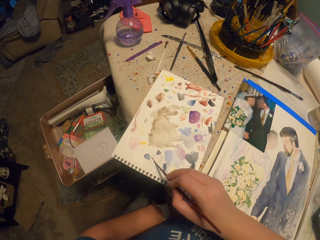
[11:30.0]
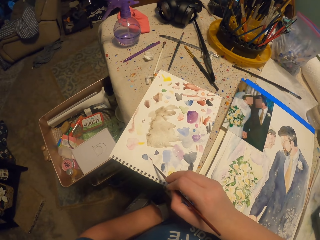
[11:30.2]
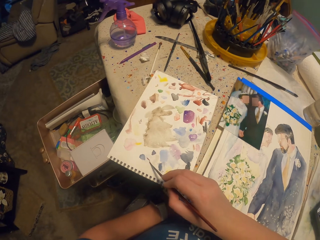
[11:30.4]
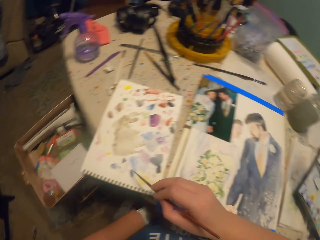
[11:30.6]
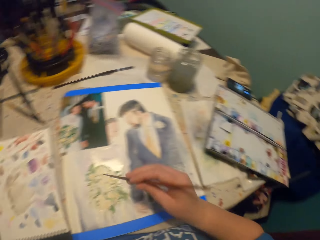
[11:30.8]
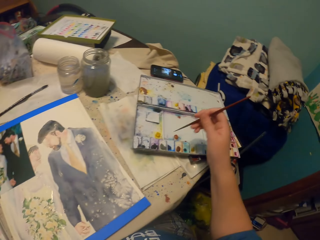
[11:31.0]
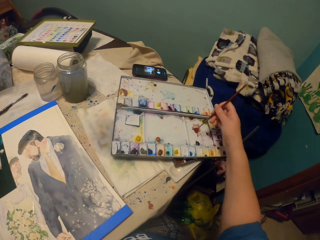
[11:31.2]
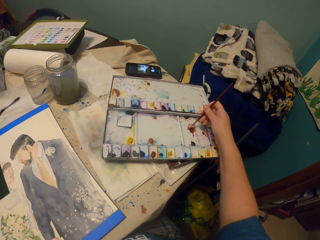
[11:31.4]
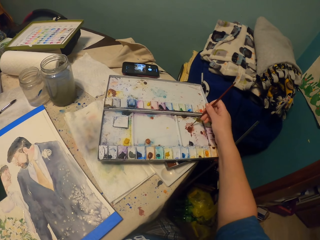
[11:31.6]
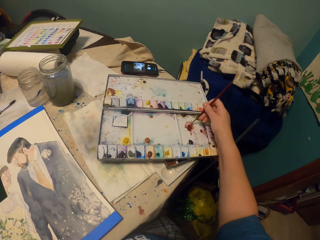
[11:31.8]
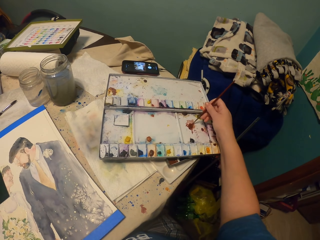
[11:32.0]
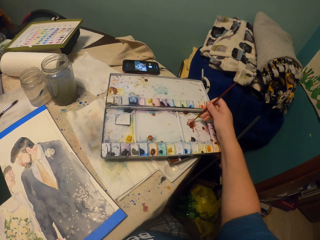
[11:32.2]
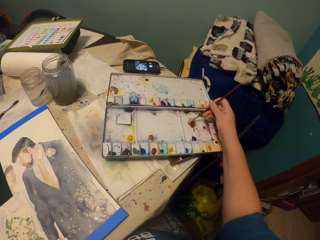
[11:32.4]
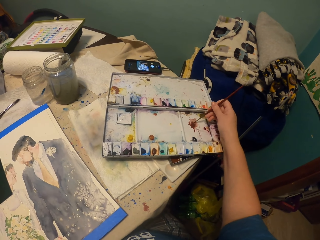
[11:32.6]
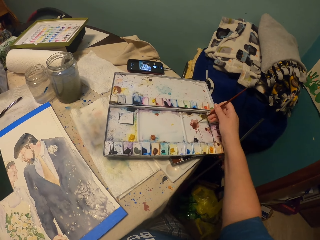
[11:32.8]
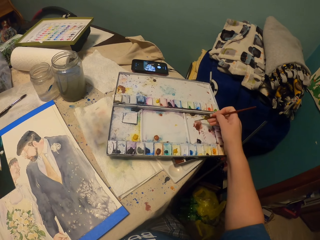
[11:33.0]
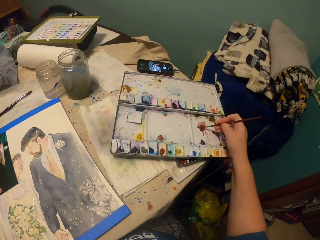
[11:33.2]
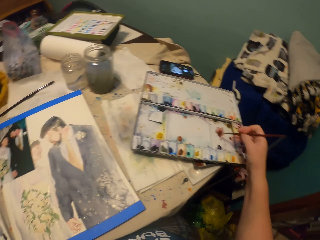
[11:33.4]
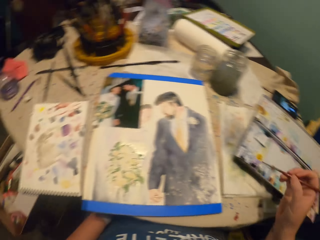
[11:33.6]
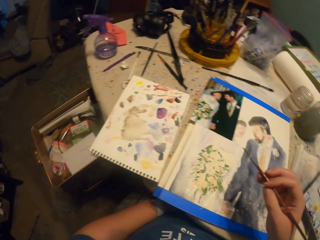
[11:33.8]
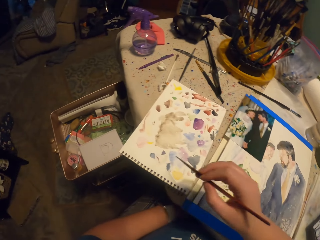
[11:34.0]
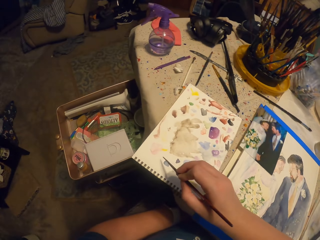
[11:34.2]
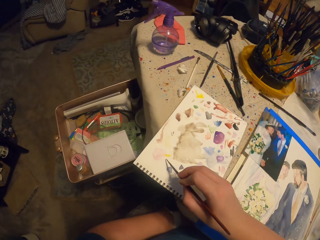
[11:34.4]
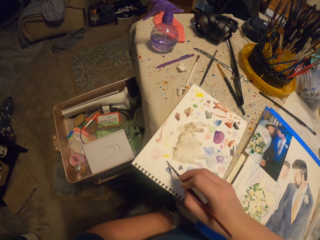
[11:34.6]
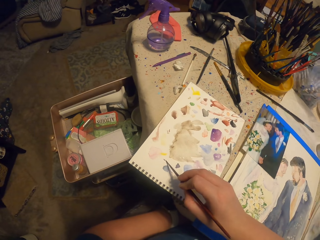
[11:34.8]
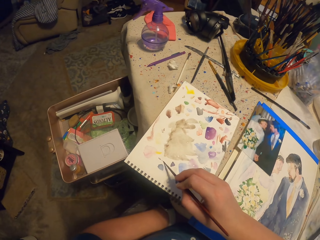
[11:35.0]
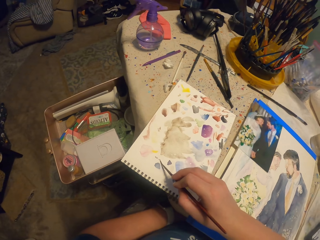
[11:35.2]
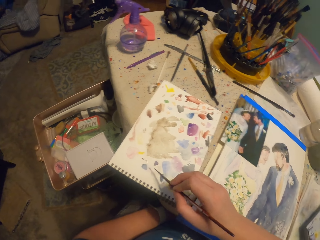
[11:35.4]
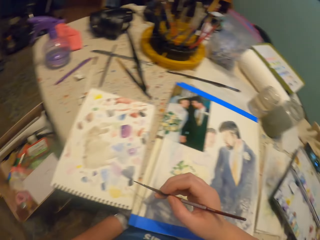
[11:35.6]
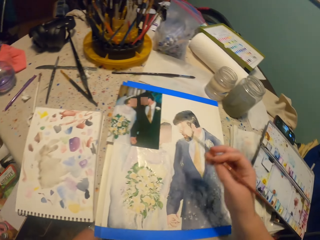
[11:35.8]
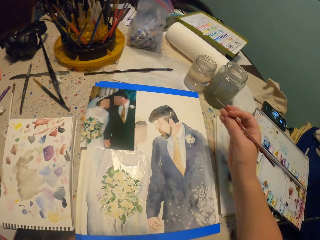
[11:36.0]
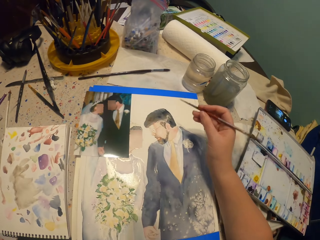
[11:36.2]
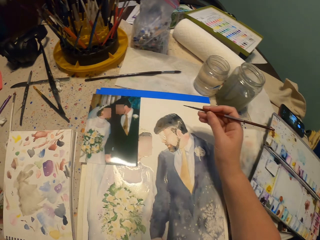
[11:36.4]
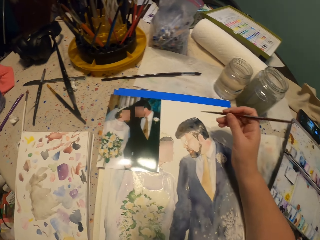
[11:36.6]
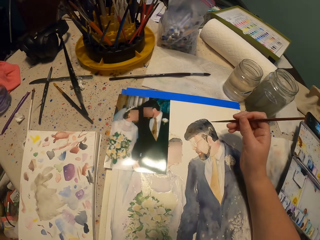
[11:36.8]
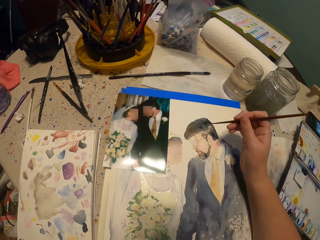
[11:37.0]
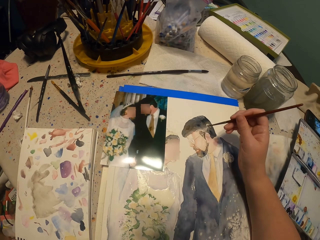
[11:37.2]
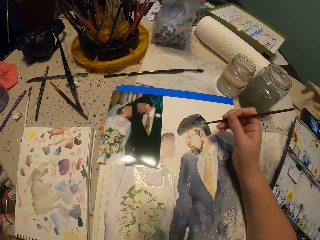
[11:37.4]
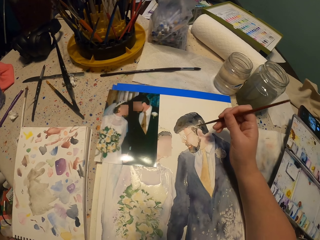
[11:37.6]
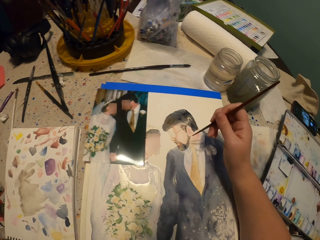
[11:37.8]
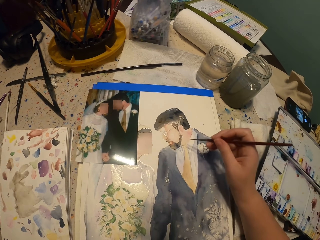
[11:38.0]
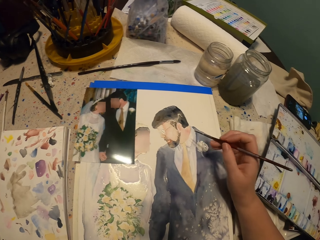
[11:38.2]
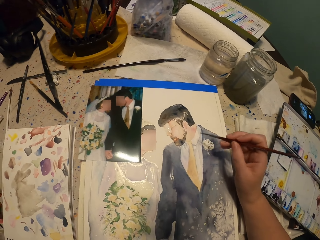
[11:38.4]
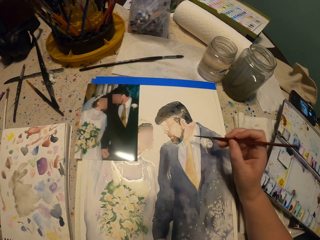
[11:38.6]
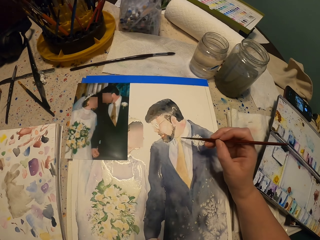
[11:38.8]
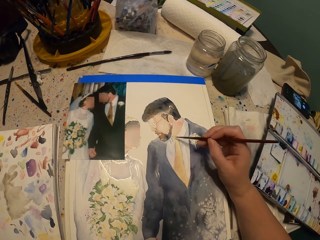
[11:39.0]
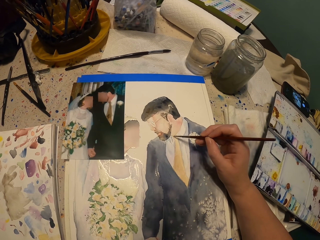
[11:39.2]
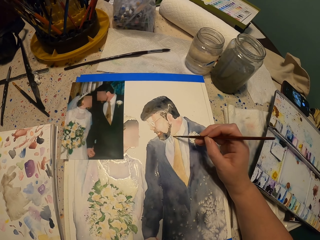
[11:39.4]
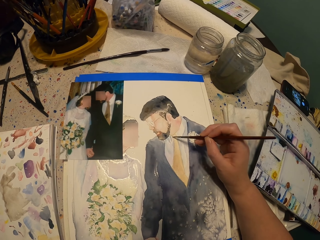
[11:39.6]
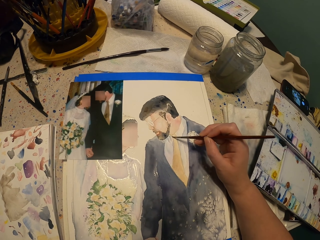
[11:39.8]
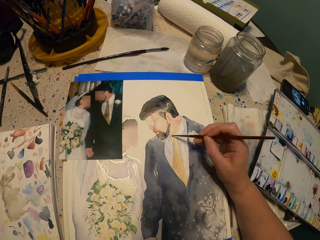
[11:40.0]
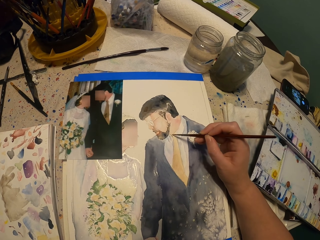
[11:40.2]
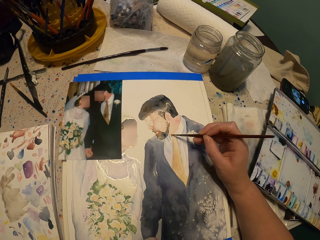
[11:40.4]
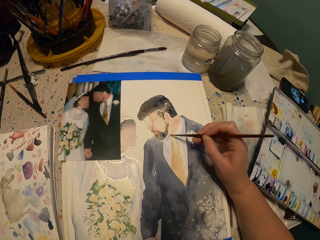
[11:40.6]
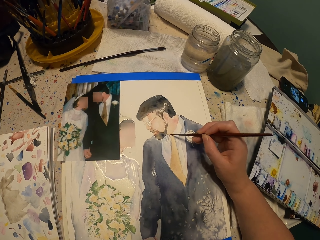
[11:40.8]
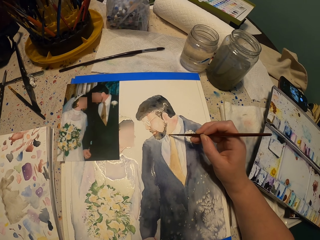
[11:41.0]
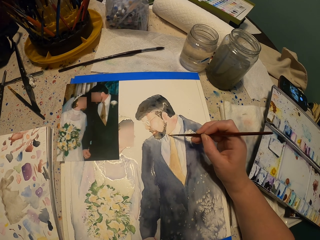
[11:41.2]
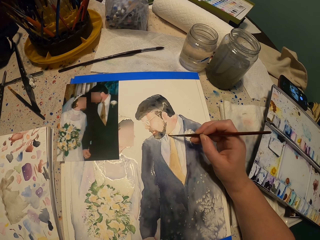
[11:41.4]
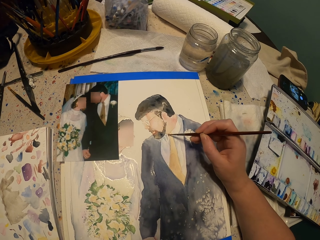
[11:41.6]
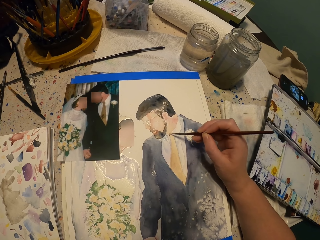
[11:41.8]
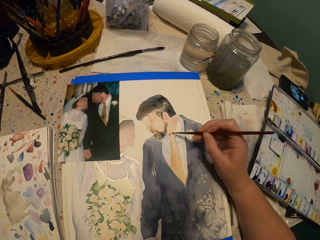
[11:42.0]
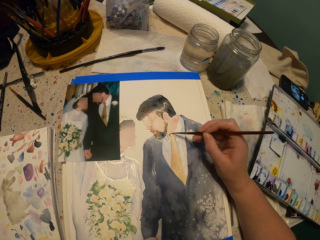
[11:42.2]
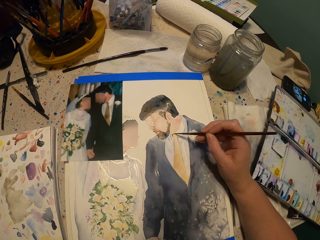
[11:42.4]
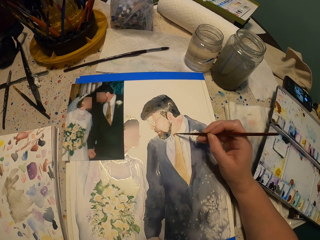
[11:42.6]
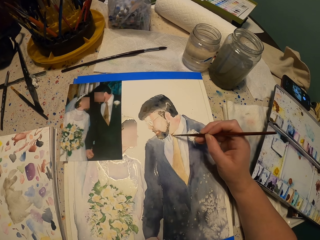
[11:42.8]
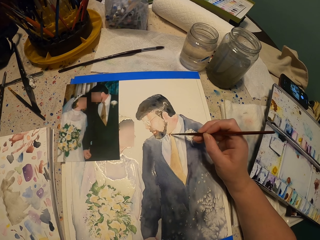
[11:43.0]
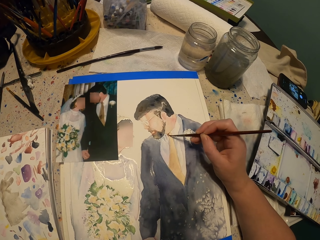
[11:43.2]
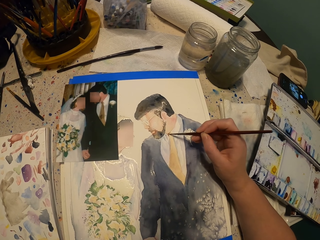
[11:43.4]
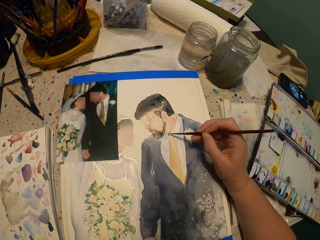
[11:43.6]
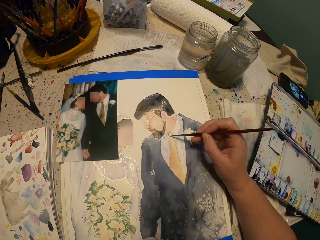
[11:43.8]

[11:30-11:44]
The camera wearer picks the color from the water paint with a brush. They wipe the color on the paint book. They paint the picture.

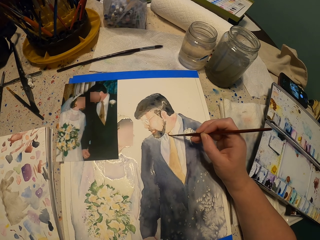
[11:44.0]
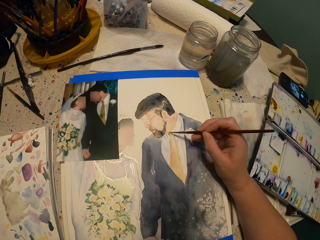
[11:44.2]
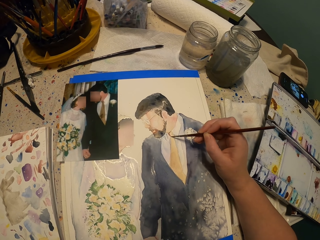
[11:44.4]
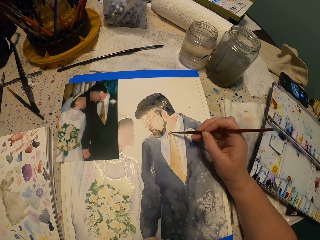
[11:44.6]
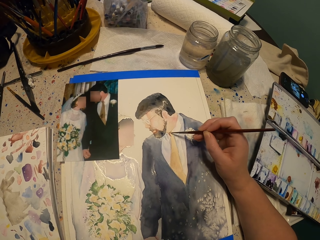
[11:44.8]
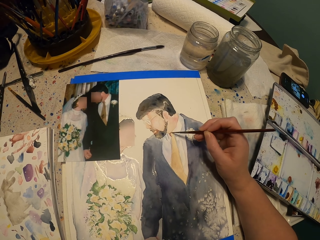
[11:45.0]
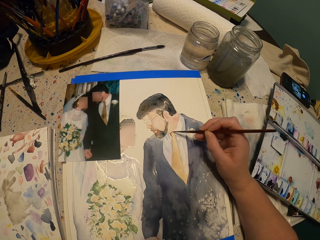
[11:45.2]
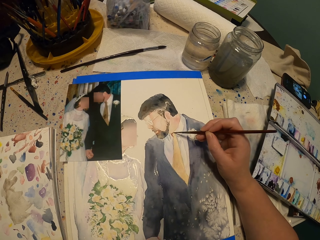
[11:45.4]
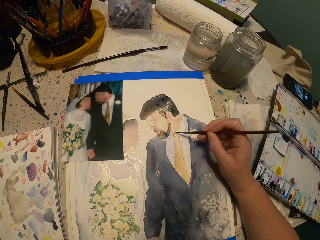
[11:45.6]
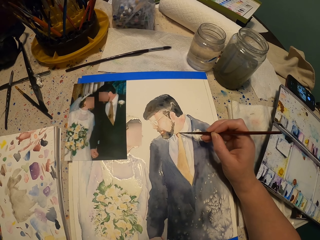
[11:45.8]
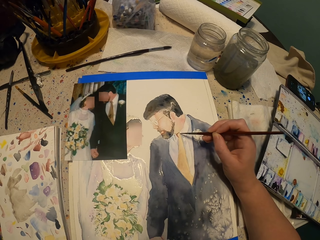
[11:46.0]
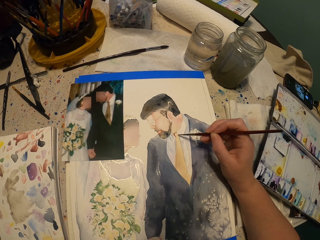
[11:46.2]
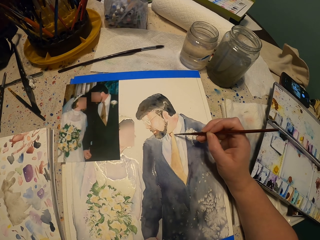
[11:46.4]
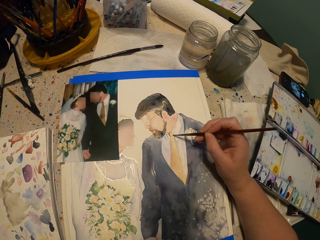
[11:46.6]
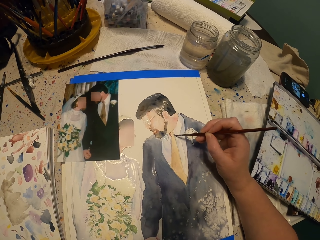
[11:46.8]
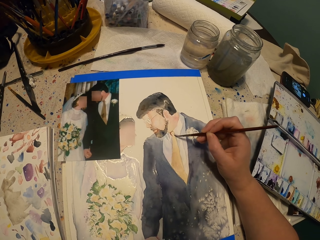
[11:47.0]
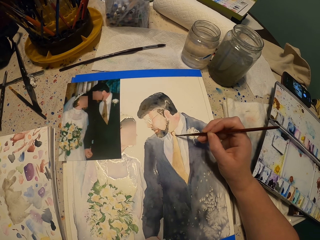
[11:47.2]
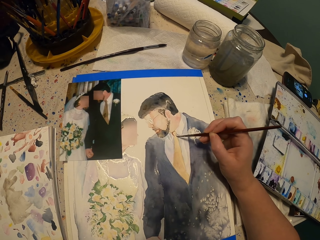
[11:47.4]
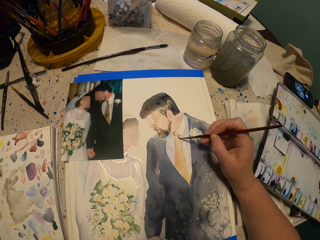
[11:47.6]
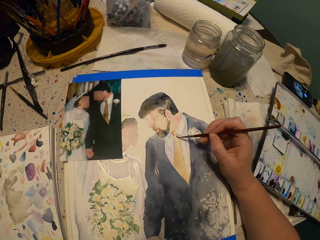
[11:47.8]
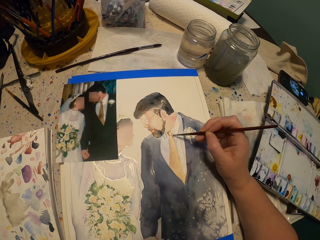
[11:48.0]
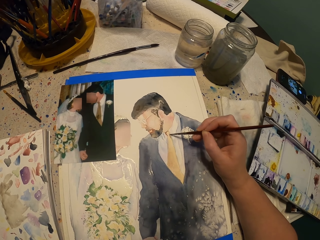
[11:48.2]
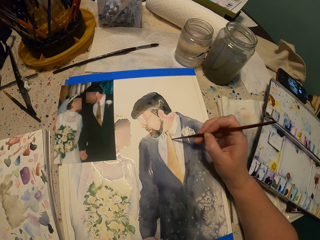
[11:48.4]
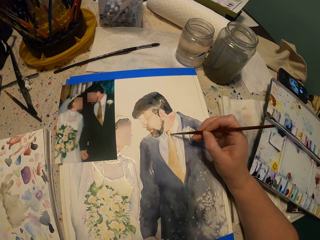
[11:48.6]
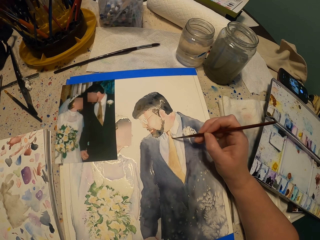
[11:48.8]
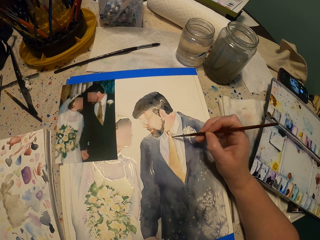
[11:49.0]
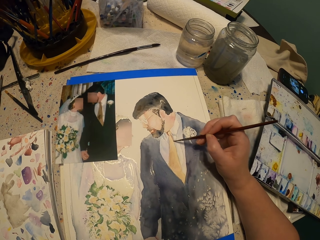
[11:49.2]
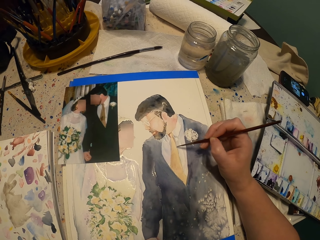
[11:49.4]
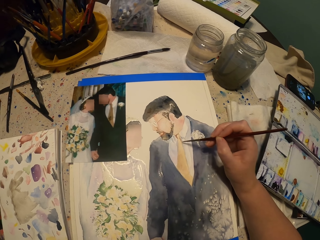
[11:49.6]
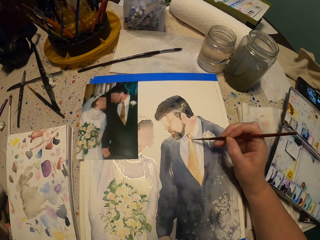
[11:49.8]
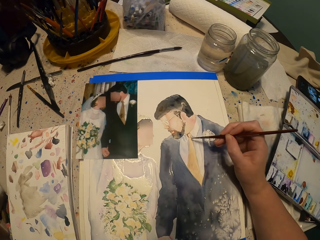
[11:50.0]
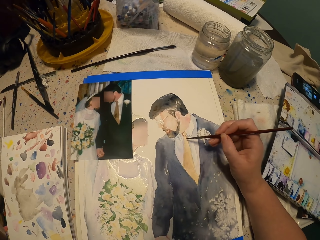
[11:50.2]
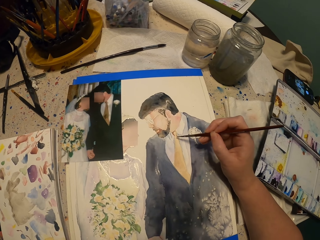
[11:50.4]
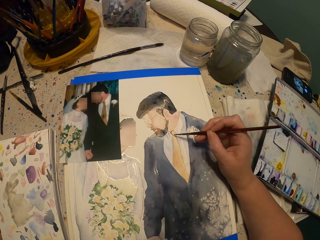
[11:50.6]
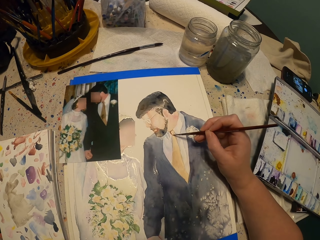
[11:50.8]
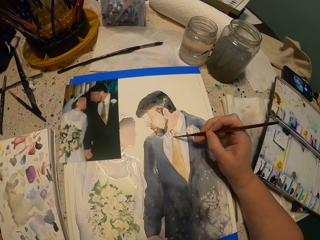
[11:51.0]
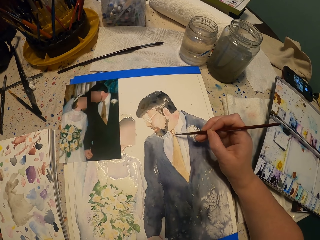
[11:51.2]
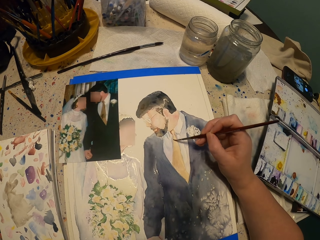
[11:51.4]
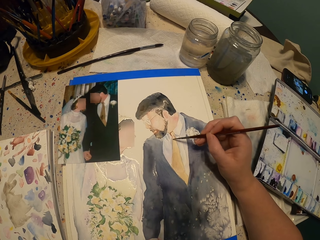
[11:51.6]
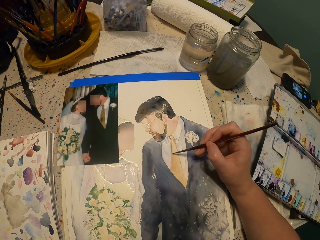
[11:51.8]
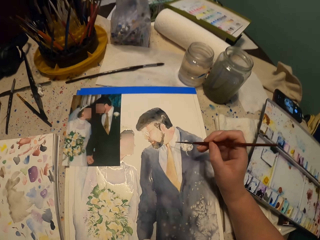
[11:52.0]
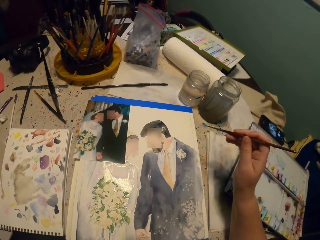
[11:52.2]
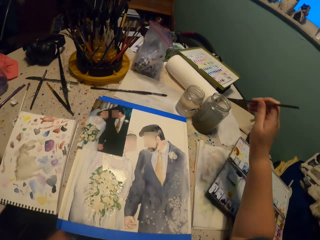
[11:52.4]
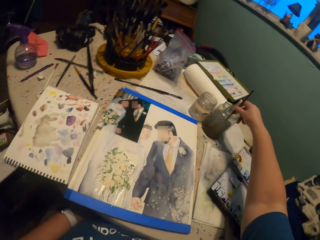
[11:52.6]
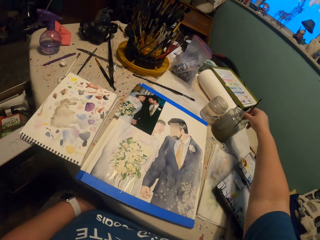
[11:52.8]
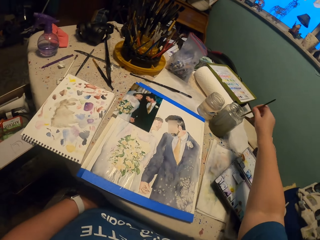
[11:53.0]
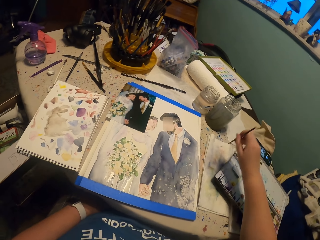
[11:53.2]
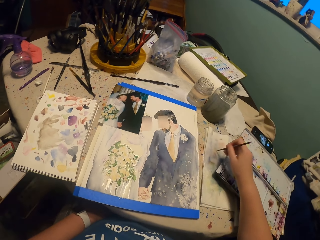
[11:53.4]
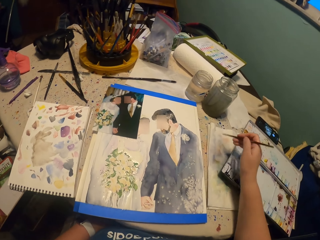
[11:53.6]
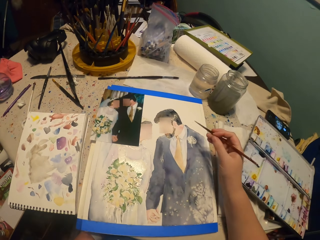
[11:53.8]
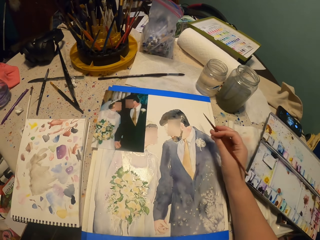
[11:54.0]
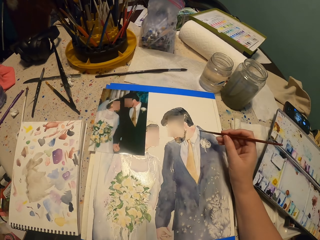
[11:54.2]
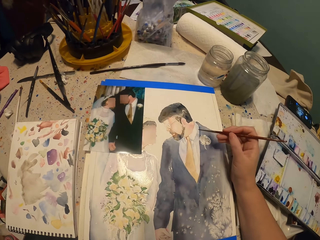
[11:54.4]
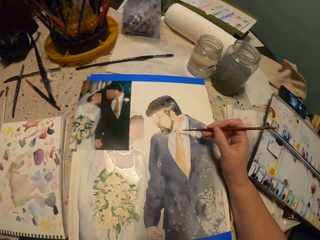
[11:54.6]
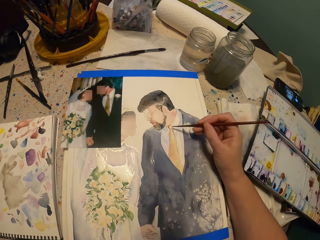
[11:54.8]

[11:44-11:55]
The camera wearer picks up the water from the glass with a paint brush. They squeeze the water on the towel from the brush.
